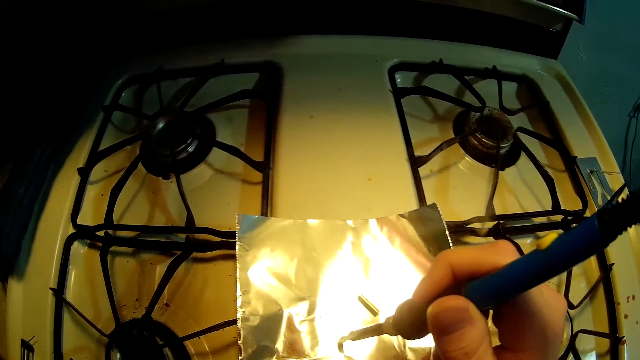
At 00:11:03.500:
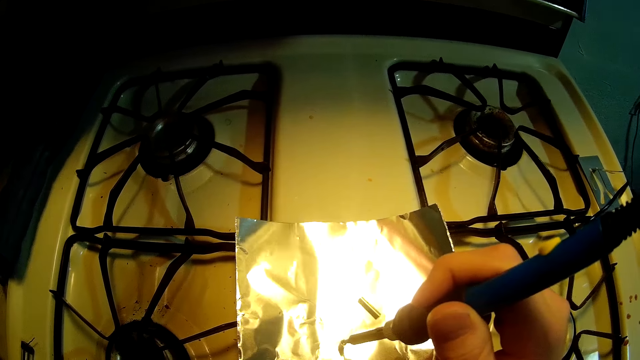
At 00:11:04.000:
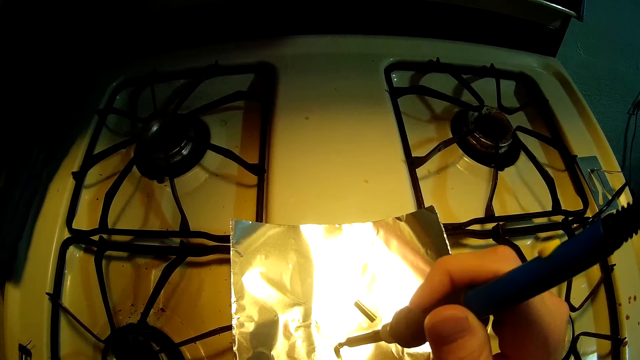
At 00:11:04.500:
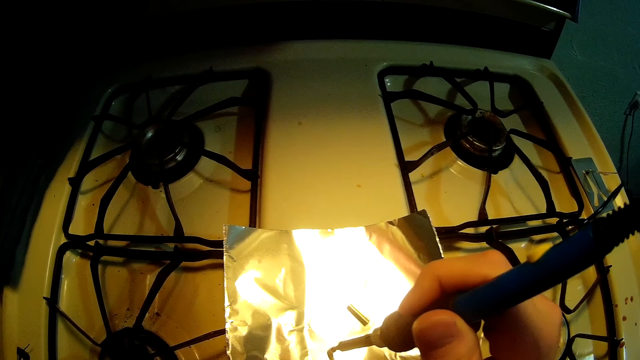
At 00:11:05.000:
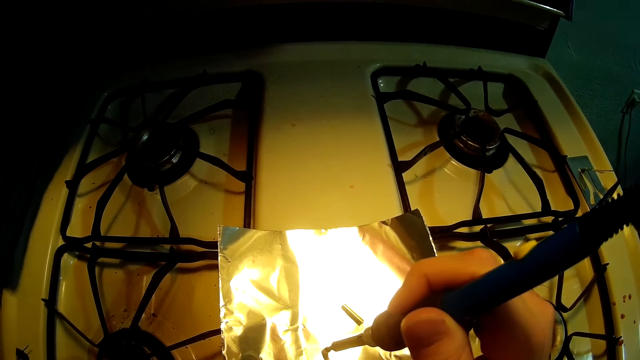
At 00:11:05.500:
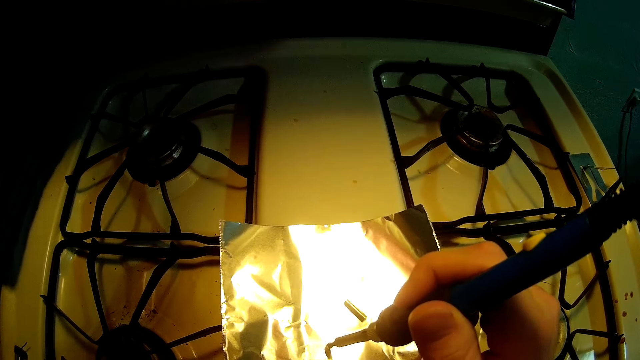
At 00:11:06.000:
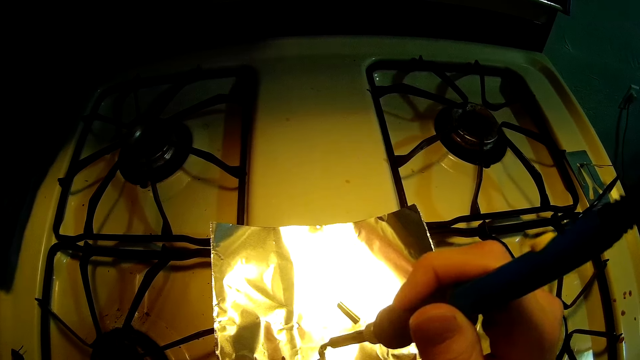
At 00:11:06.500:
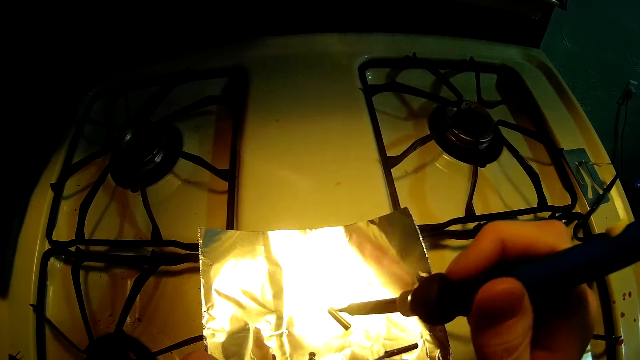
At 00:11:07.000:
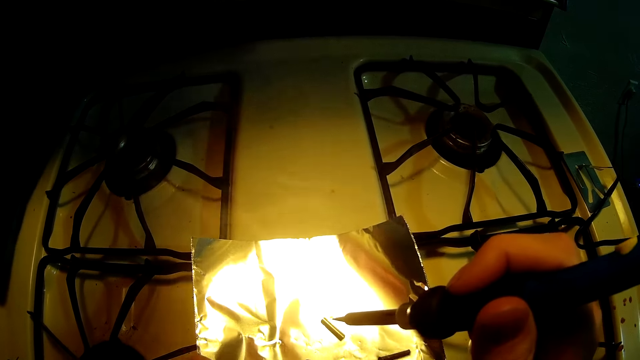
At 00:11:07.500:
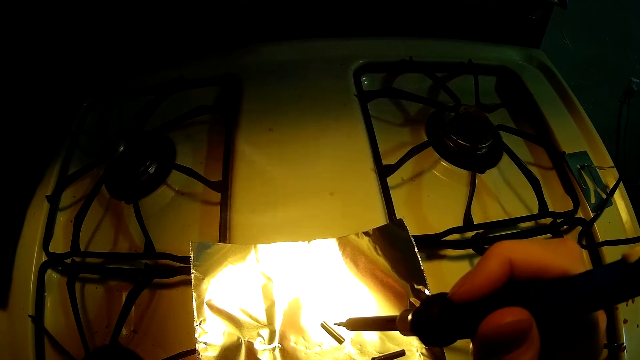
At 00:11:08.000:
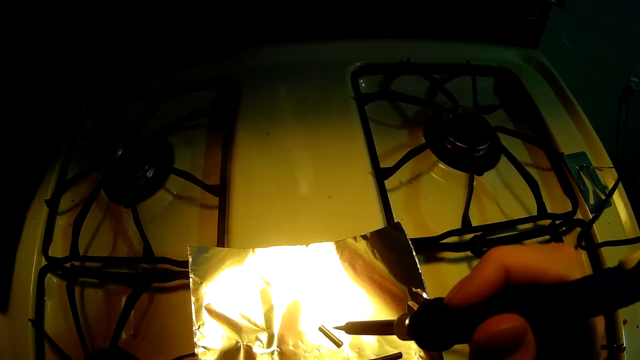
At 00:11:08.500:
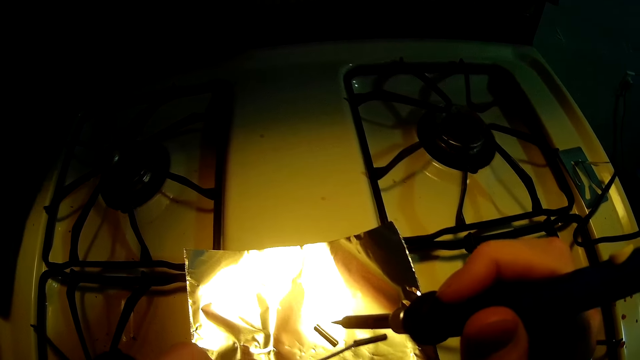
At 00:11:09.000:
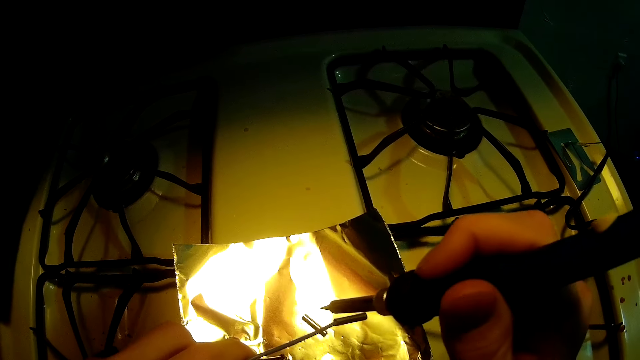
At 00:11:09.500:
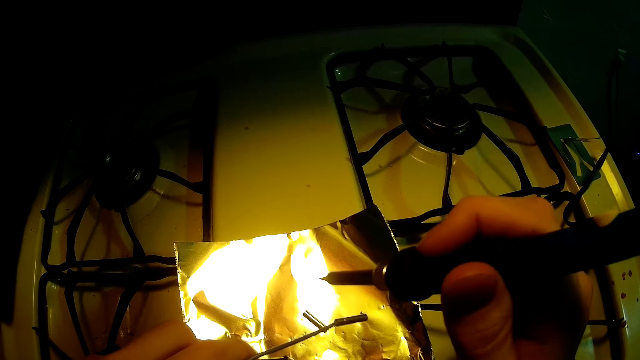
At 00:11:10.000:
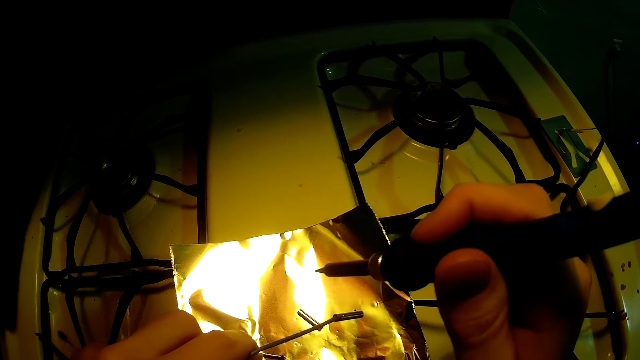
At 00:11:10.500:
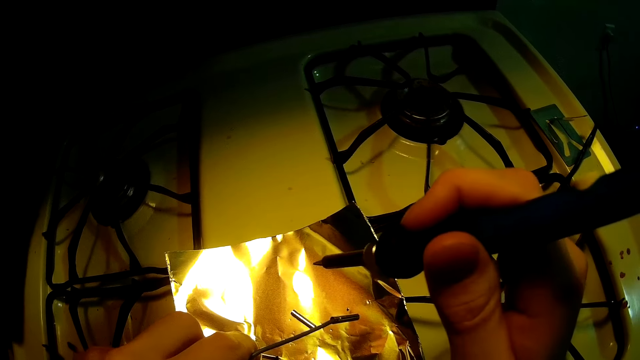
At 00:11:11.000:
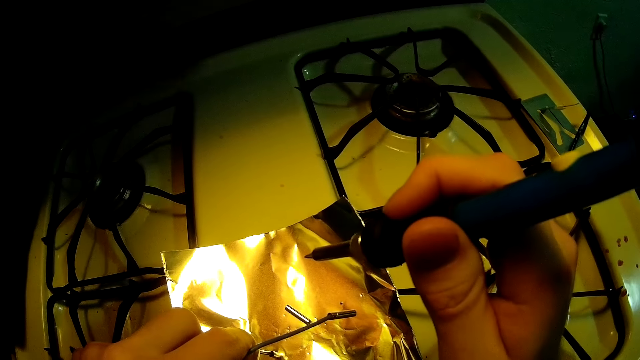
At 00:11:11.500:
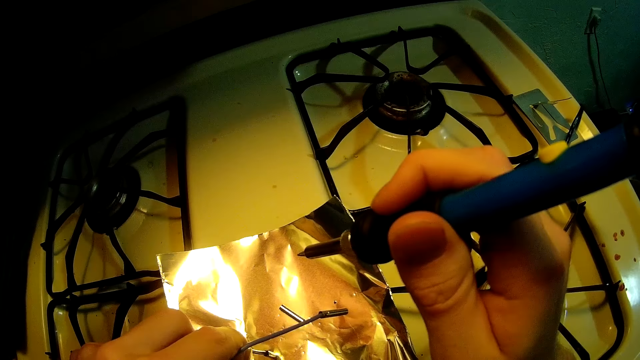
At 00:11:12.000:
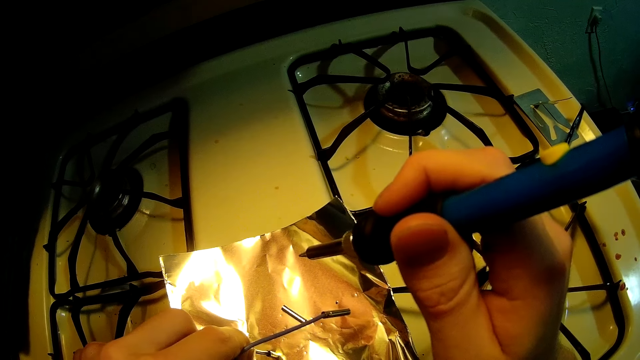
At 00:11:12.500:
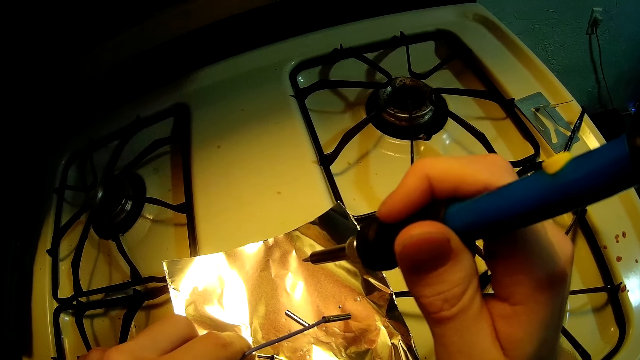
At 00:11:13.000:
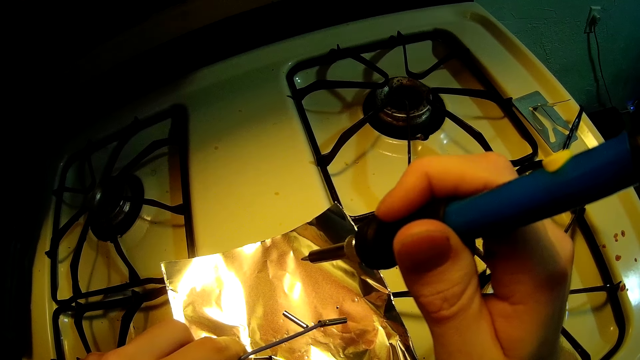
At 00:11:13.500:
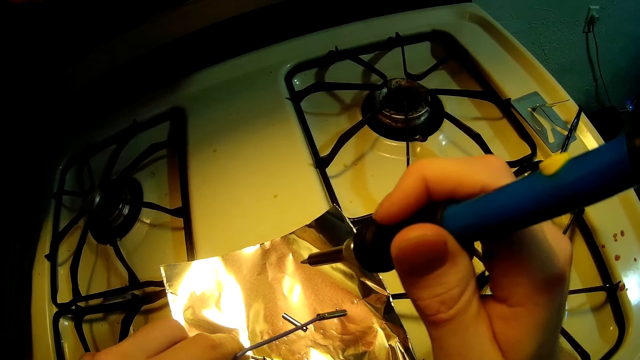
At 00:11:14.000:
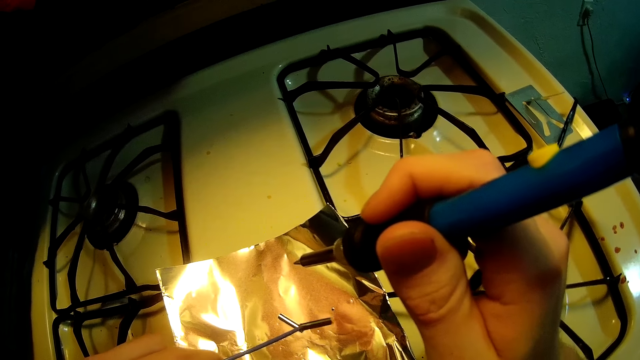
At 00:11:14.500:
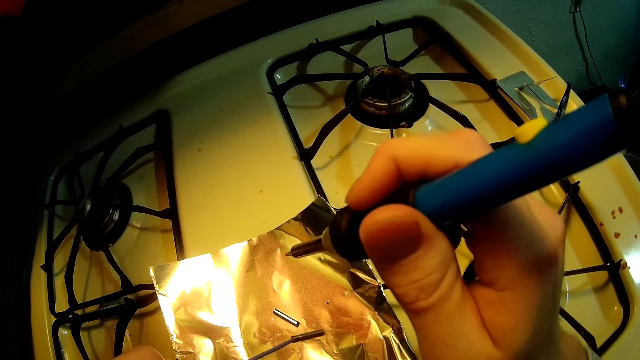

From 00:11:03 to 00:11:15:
The camera wearer inserts a wire in something.

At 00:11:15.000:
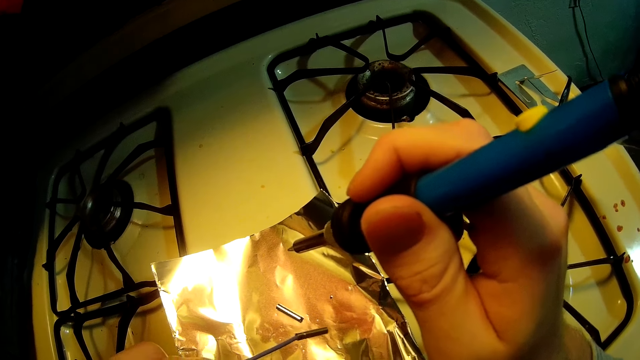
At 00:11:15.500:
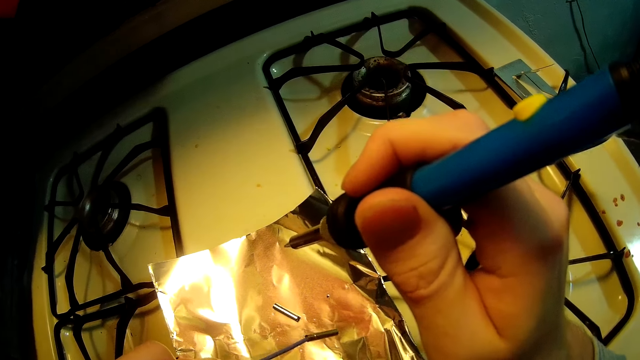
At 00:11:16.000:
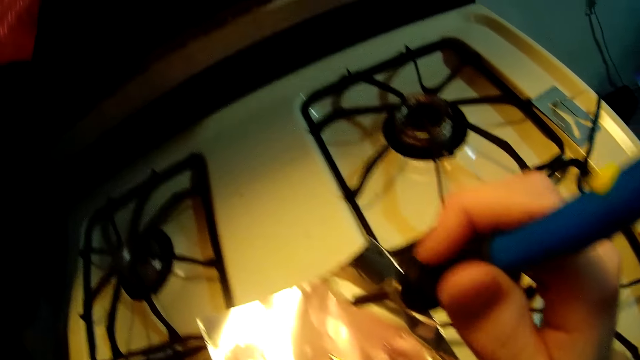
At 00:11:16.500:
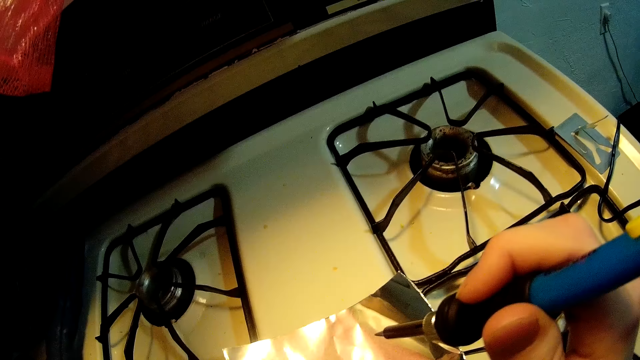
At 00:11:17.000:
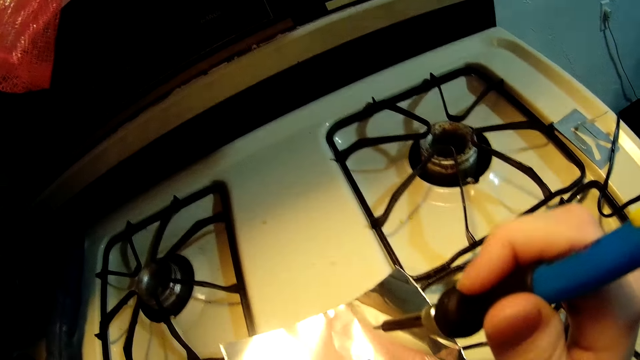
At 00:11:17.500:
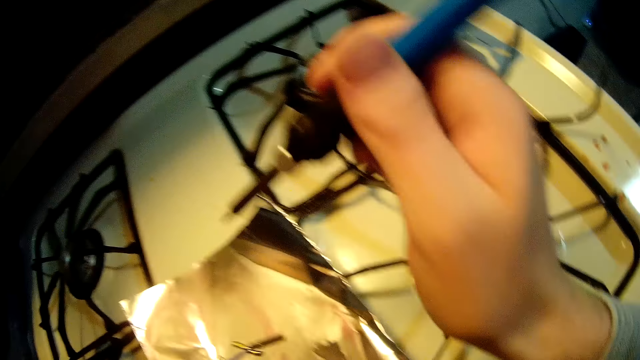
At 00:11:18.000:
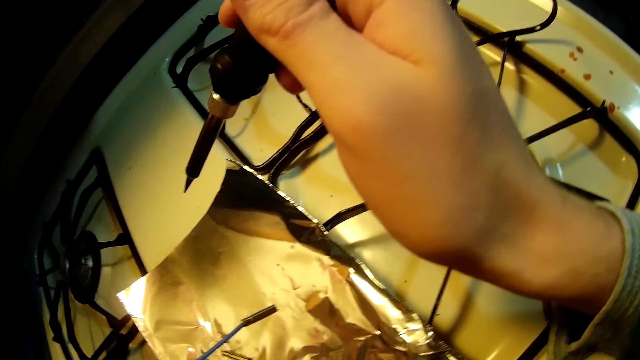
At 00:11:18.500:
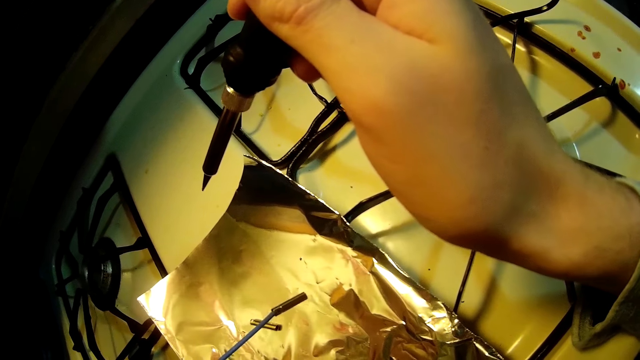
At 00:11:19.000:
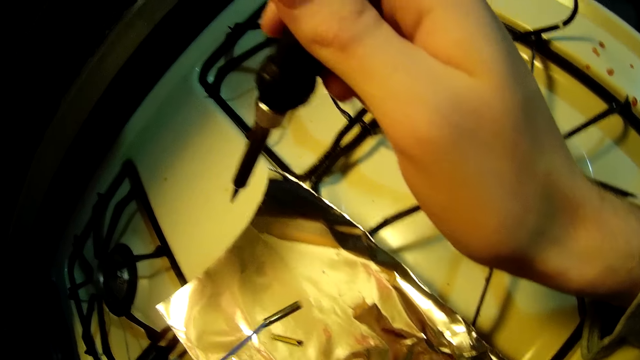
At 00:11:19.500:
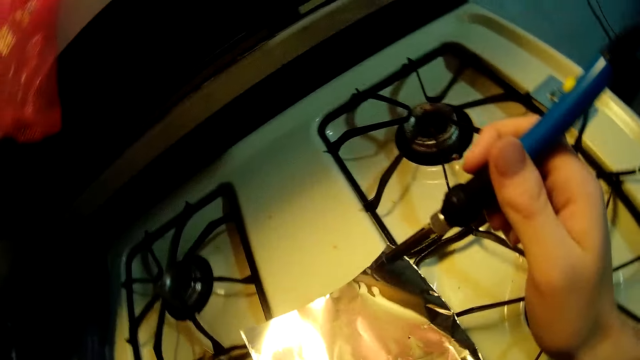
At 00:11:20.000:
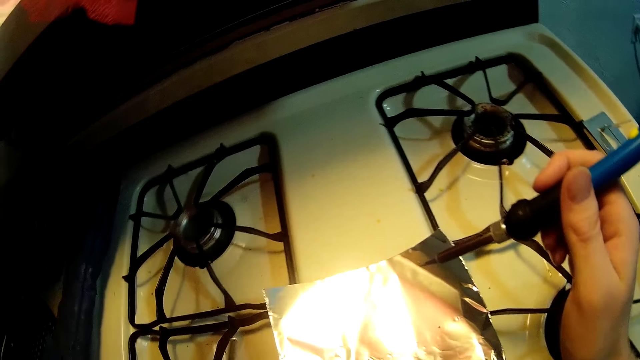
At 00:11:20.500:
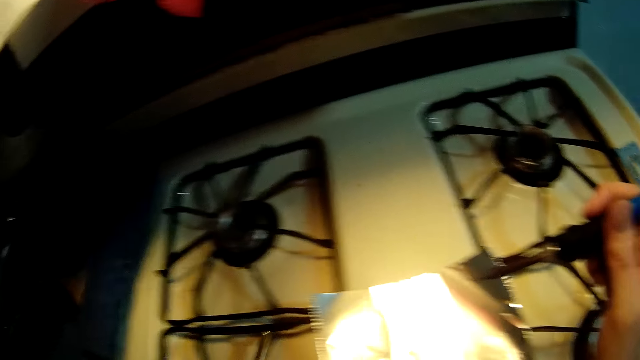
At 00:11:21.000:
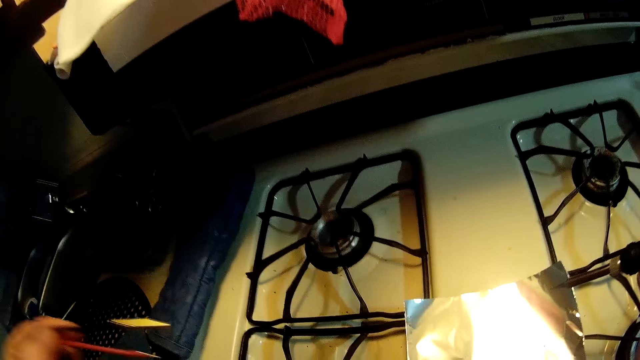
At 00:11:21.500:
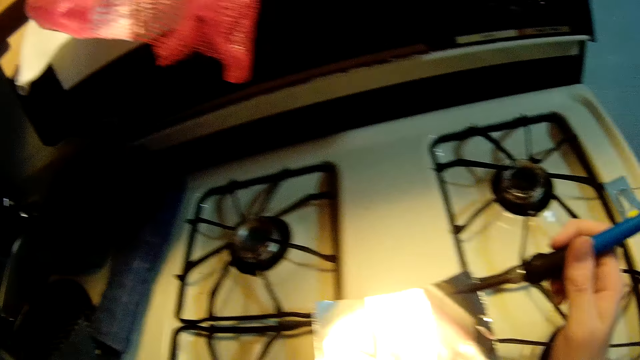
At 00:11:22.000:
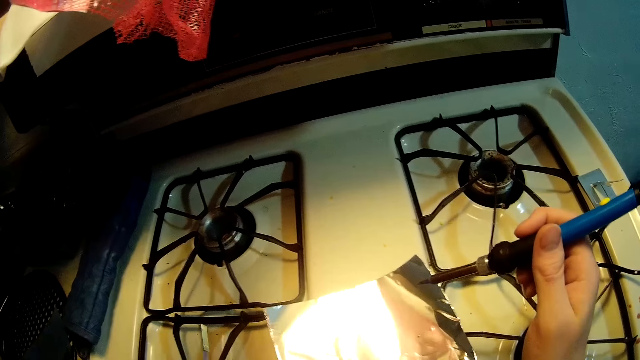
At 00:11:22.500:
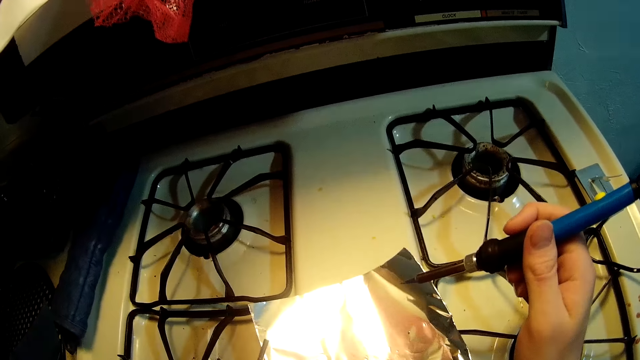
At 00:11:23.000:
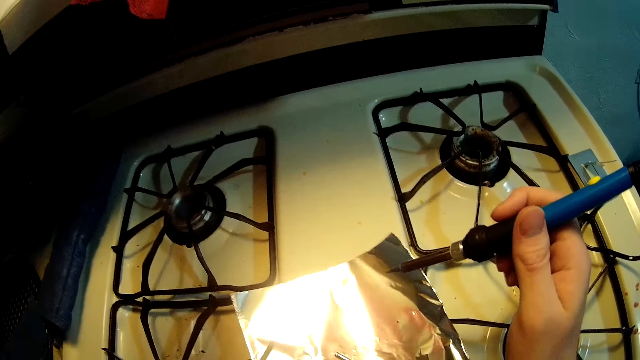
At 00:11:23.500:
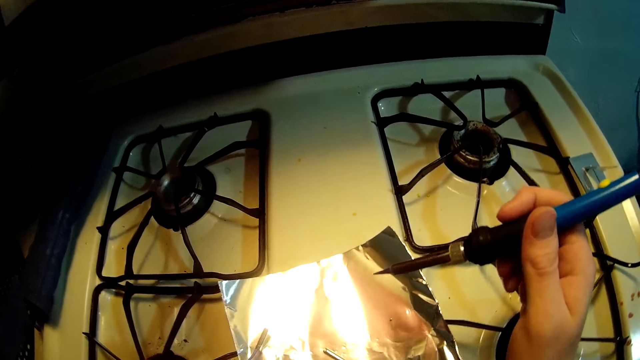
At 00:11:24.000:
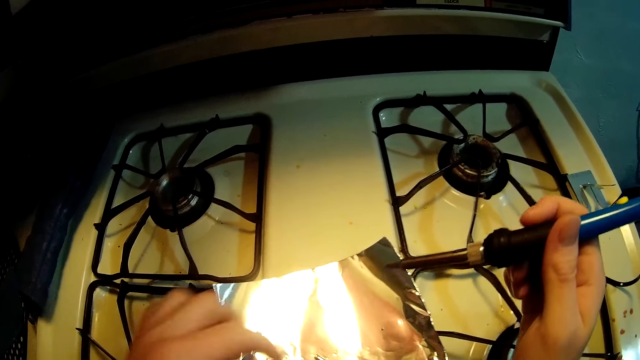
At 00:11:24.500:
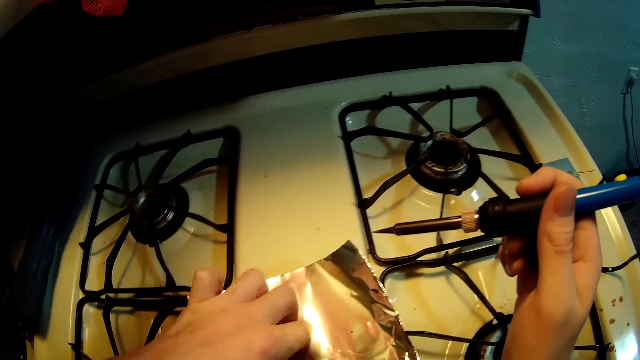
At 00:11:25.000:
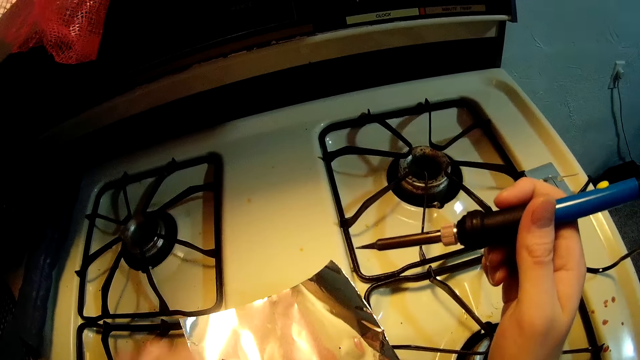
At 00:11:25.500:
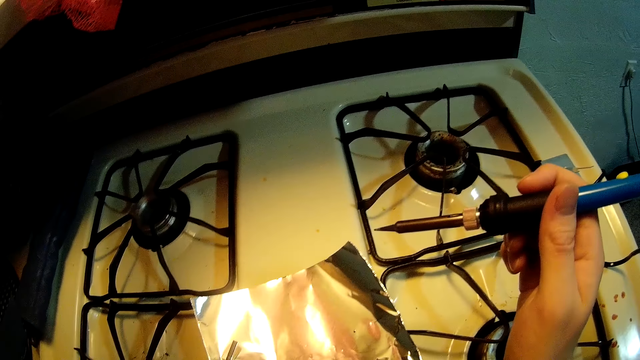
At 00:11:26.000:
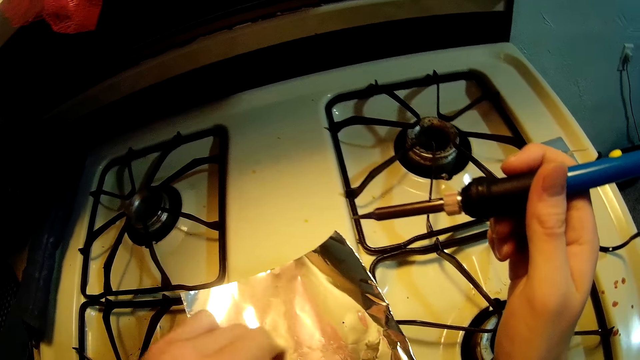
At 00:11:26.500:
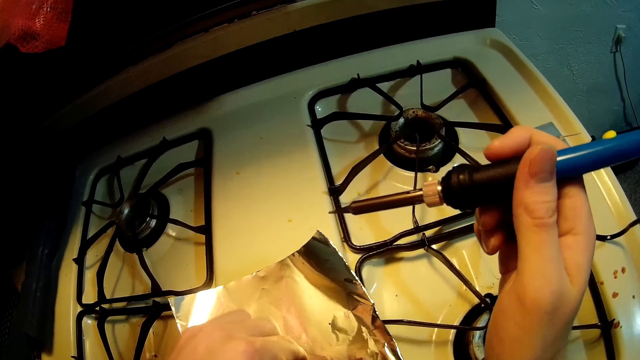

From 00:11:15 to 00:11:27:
The camera wearer stretches the hand. They put the wire on the aluminum foil and pick up a metal part.
